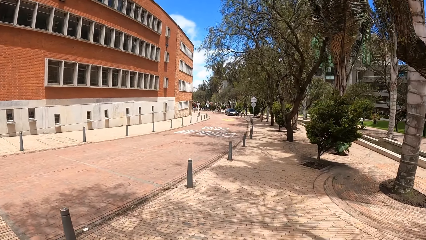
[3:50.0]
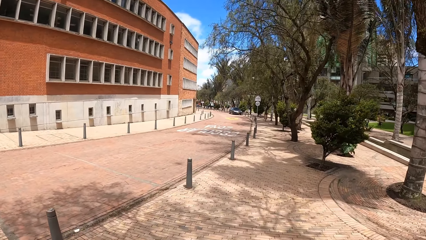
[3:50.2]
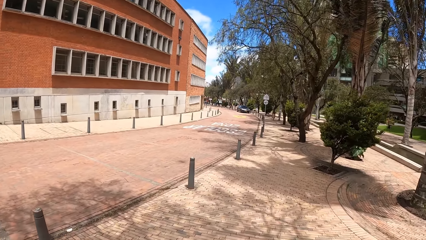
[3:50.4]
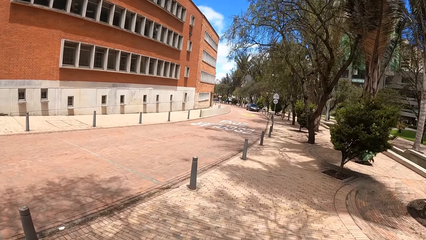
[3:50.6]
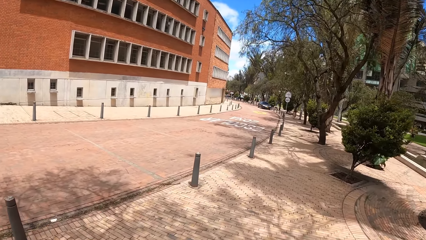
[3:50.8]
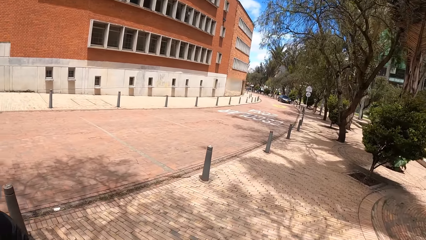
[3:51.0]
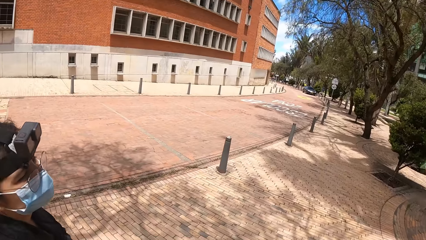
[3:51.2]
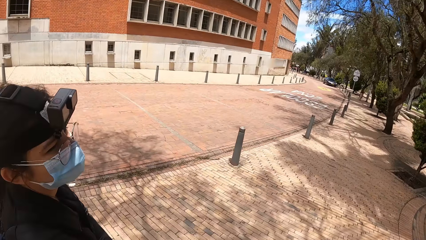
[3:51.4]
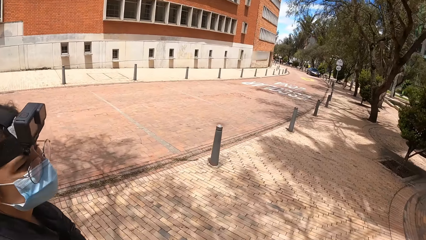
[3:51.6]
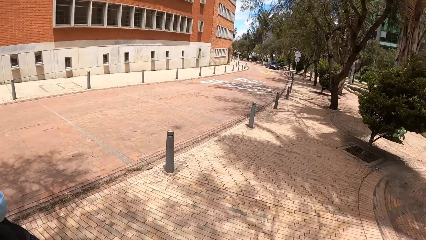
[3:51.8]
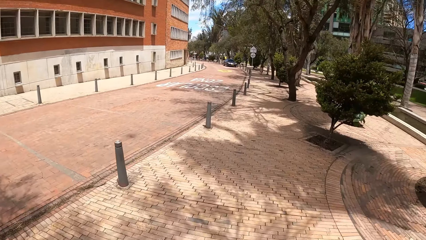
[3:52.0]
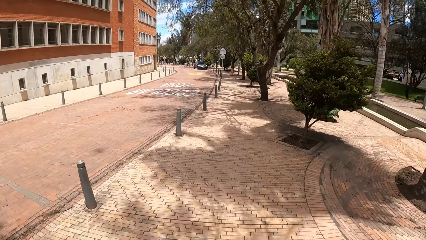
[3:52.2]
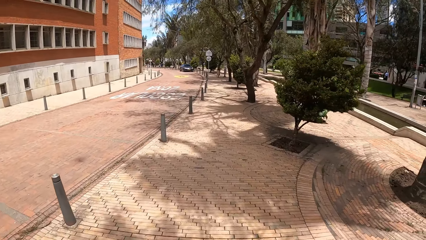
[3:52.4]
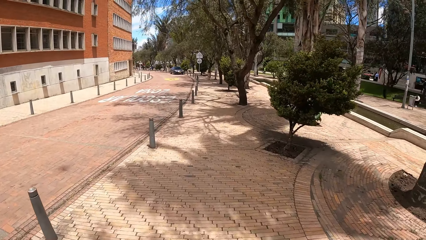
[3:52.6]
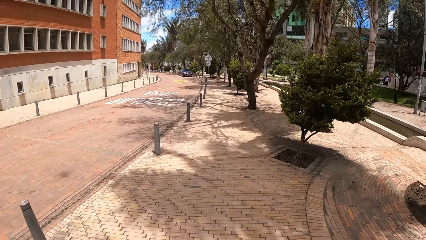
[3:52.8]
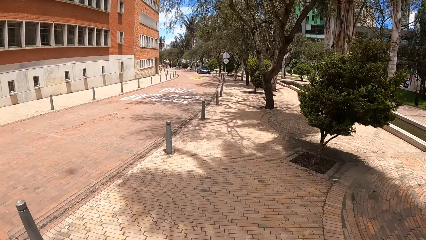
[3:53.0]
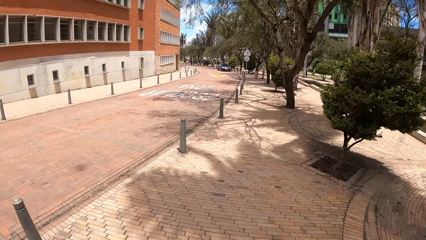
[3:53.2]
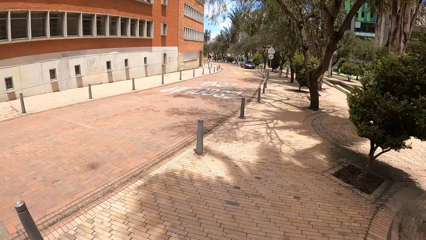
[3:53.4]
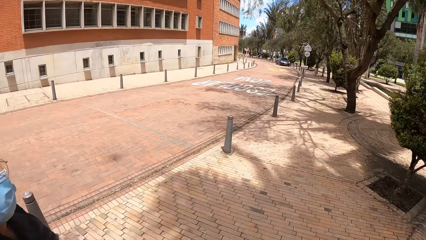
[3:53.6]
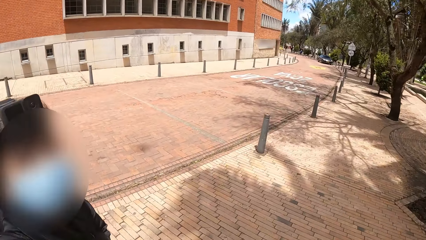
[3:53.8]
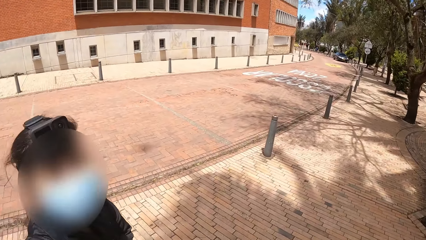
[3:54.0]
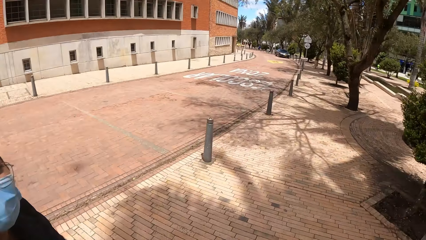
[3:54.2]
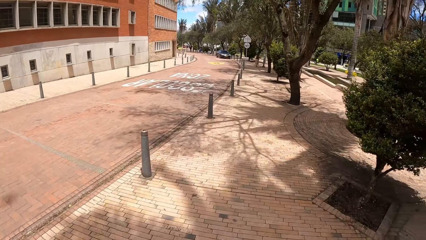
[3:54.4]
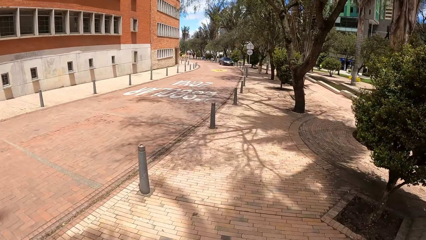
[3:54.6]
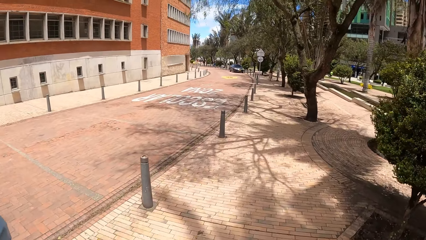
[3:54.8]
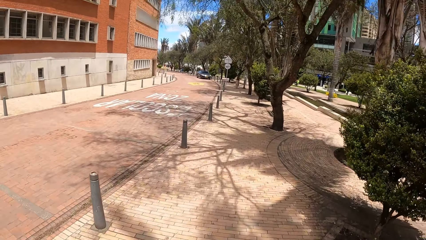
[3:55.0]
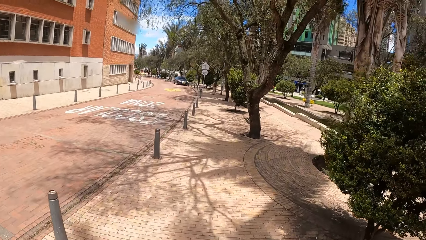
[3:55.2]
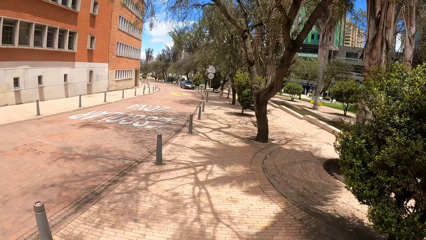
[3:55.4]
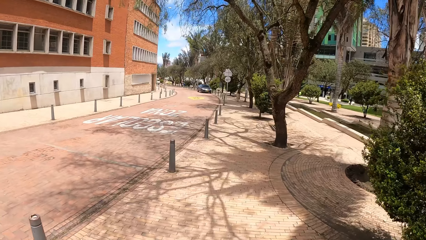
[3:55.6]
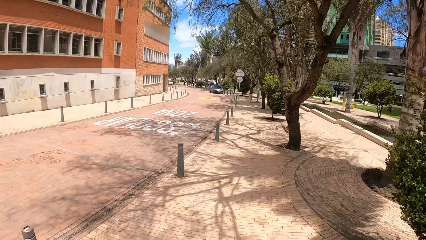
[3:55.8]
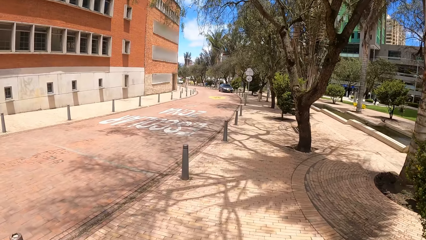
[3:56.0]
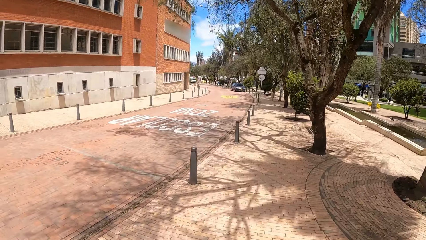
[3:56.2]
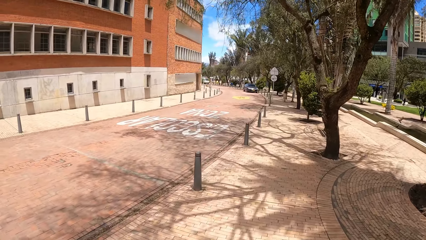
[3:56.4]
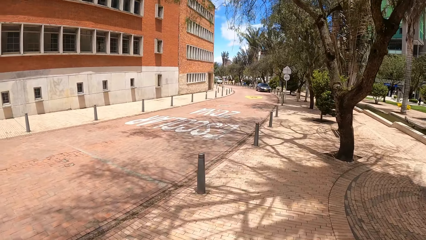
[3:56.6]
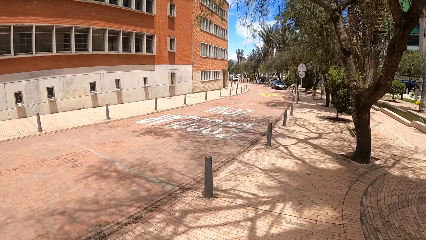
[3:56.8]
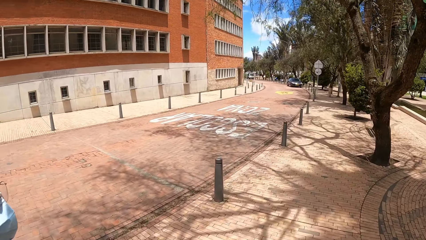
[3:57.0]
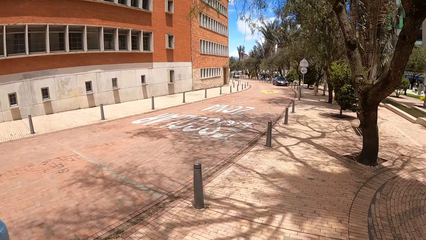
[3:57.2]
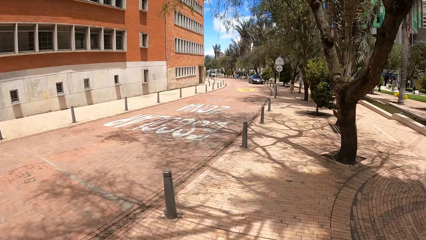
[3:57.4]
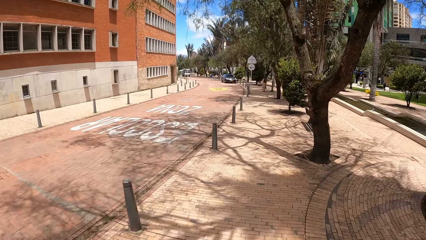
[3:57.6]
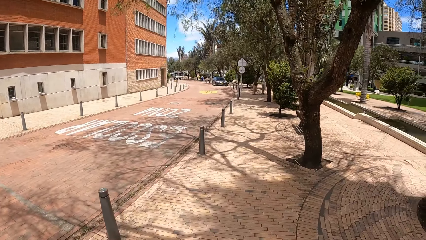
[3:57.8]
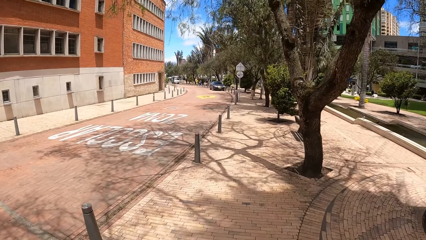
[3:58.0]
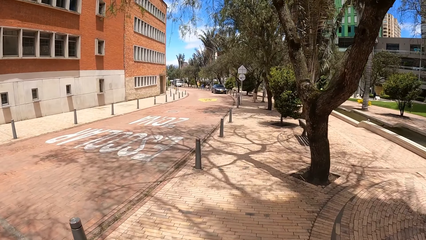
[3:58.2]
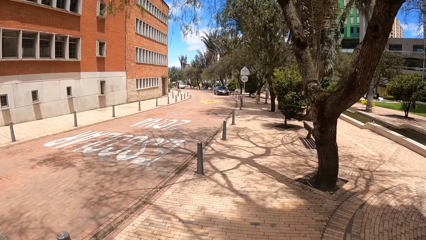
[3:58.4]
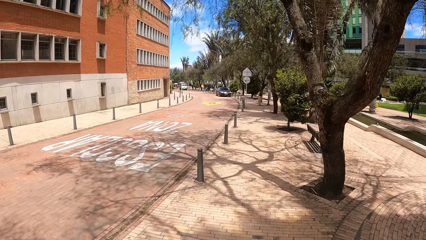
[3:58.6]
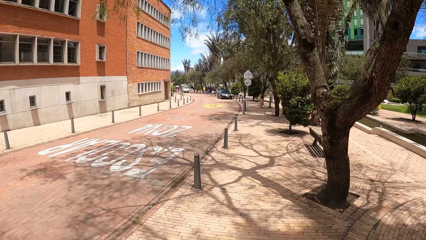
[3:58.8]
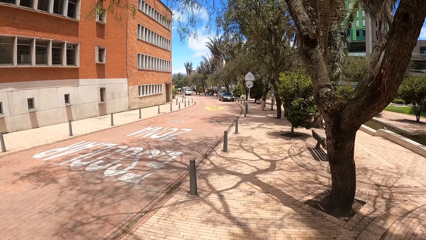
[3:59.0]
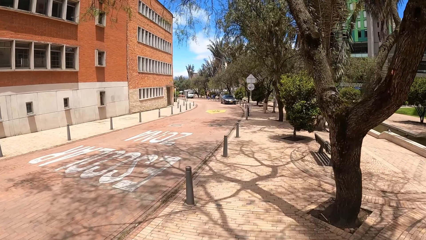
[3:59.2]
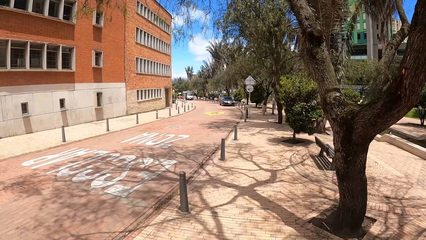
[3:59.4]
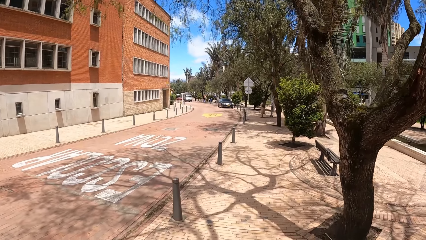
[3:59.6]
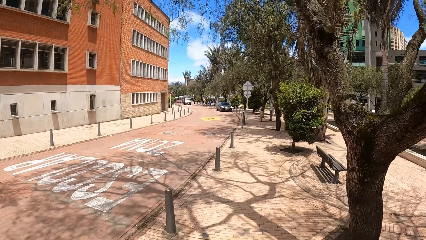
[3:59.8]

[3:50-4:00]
A woman looks at the camera wearer.

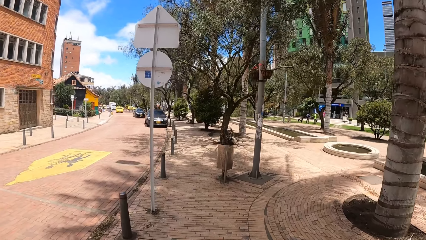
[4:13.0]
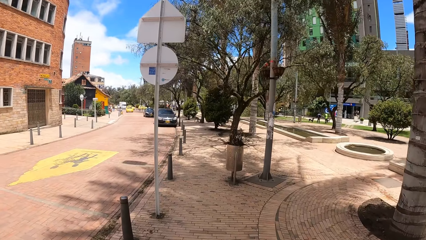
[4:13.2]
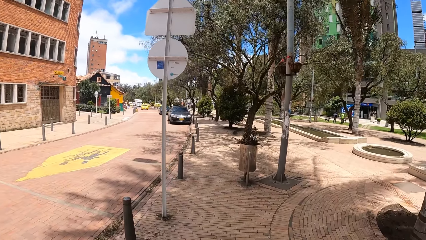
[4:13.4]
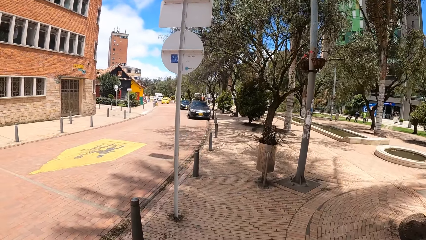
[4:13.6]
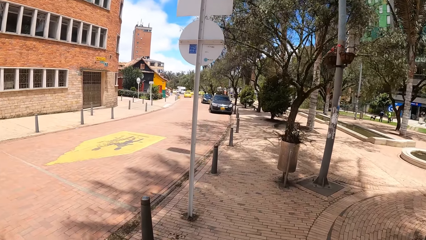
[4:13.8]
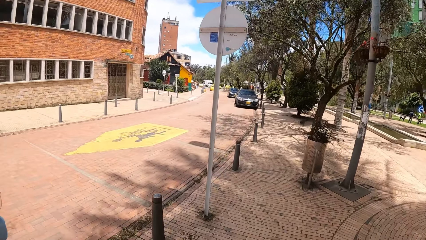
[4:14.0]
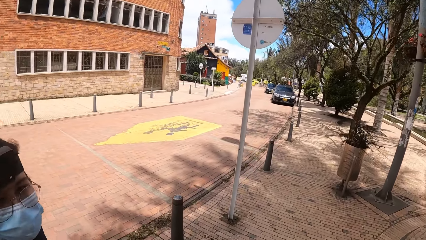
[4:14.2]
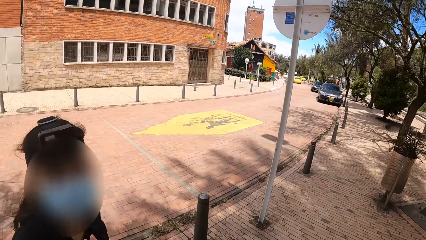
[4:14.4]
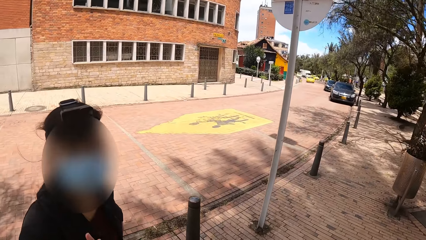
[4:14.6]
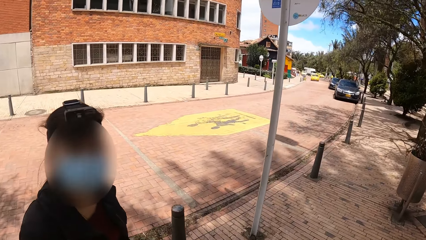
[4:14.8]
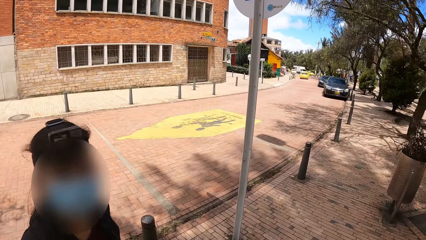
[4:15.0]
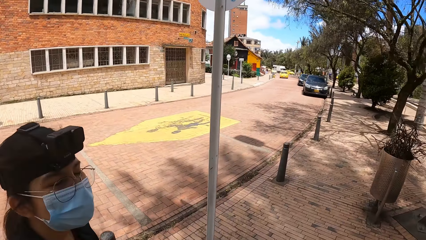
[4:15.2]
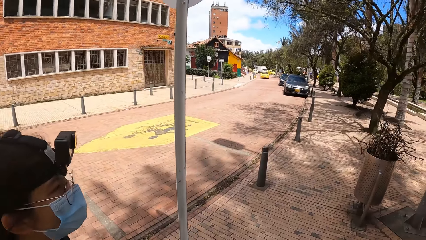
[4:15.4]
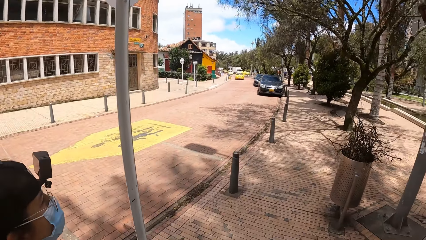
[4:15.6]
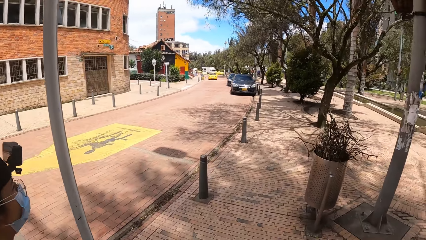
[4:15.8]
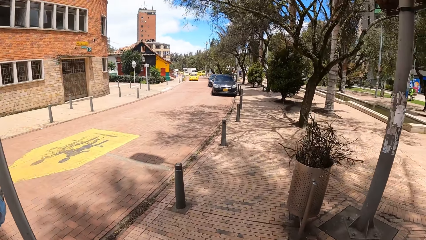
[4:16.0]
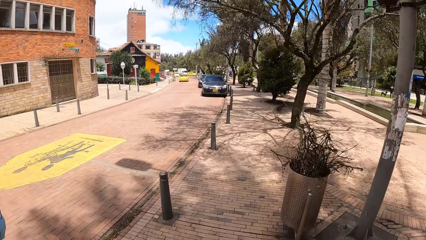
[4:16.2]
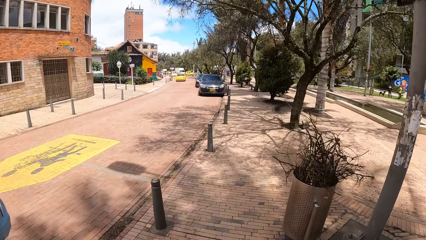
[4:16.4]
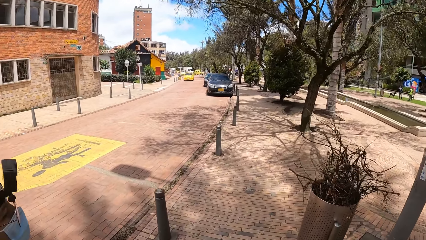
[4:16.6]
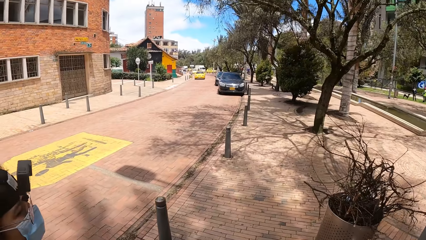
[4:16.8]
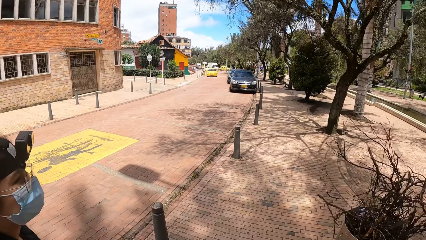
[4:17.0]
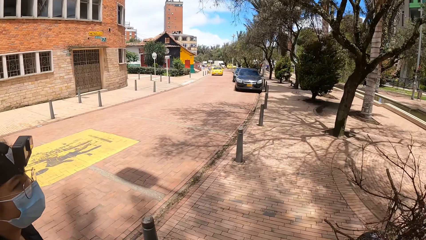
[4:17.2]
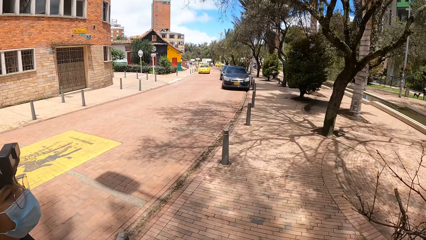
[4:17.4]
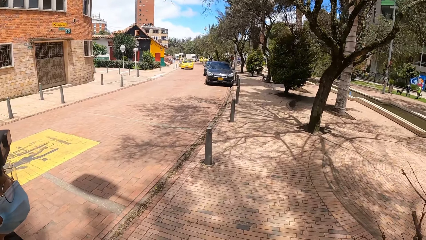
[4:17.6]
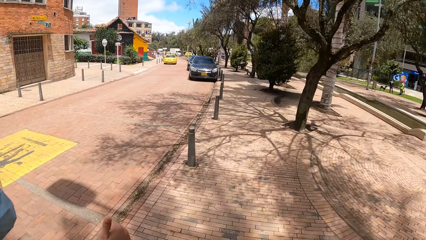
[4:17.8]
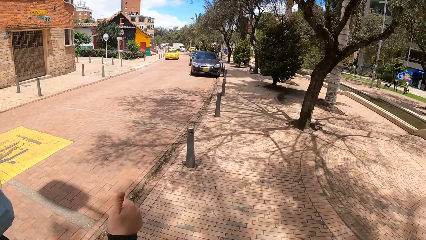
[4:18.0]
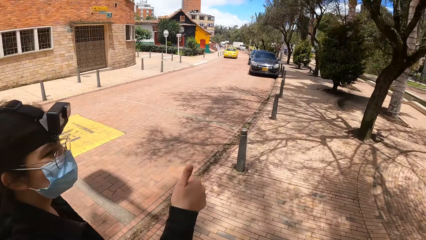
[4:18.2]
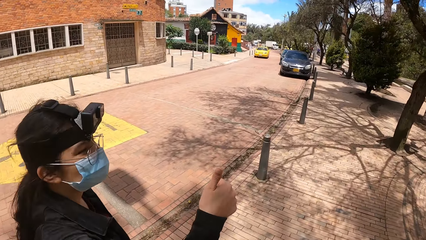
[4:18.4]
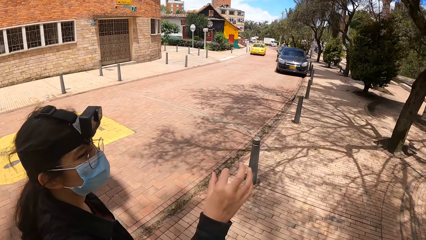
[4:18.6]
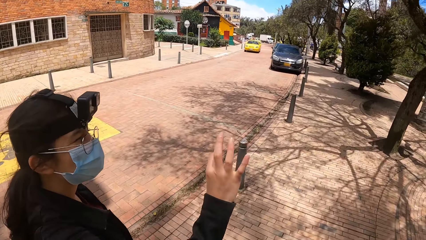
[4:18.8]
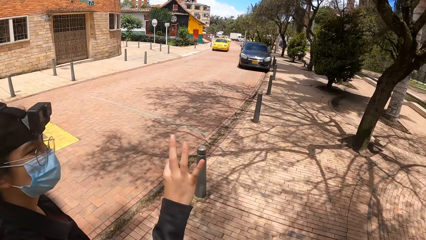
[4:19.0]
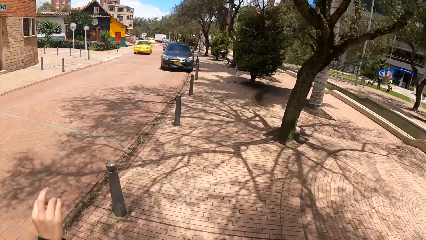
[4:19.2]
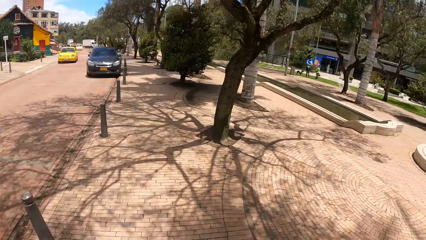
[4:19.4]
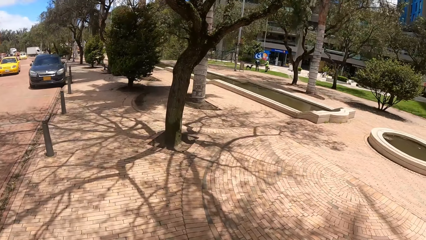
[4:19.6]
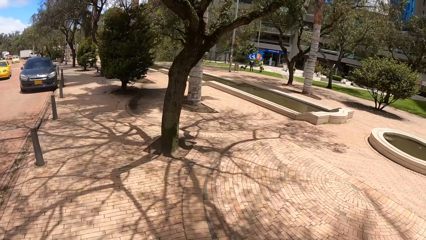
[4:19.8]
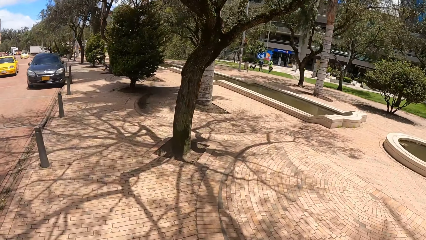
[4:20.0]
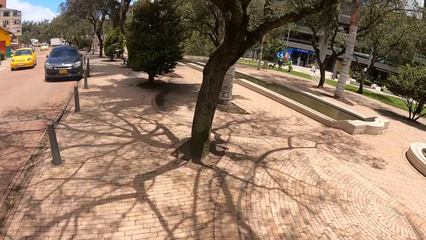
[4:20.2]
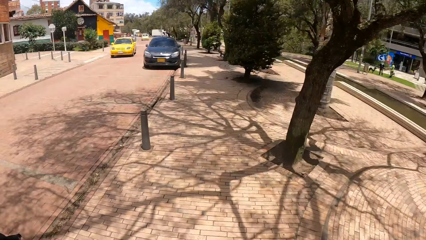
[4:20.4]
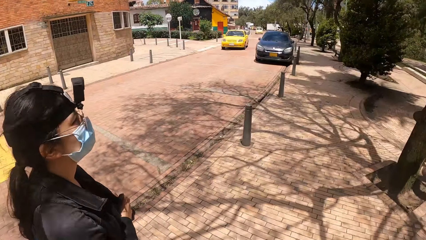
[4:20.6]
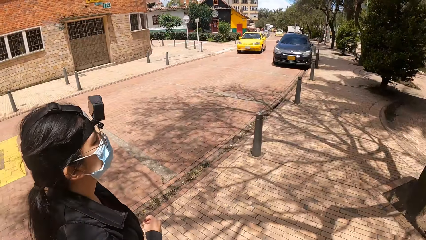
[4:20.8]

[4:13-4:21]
A woman looks at the camera wearer. The woman thumbs up and lifts her hand. The camera wearer looks around.
